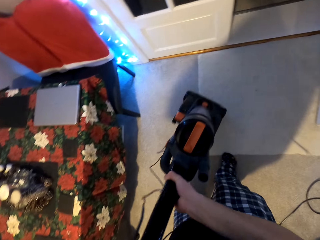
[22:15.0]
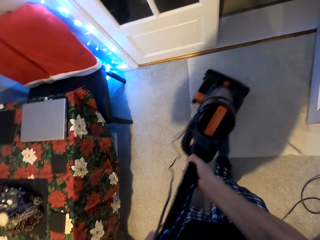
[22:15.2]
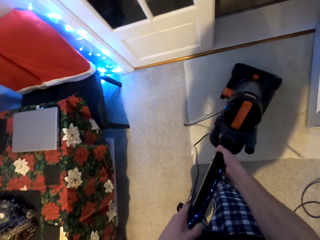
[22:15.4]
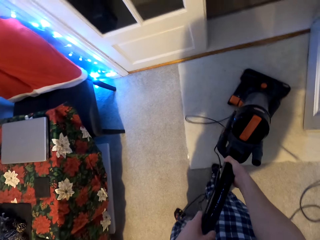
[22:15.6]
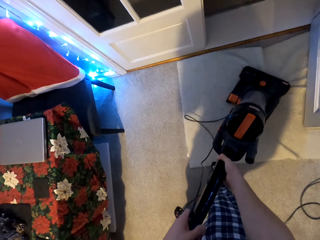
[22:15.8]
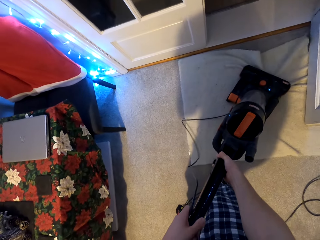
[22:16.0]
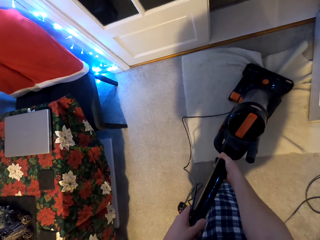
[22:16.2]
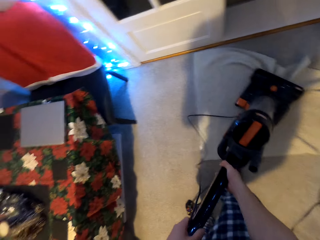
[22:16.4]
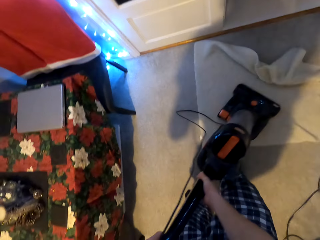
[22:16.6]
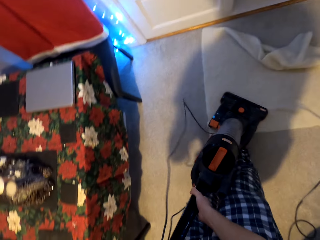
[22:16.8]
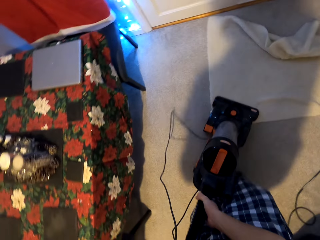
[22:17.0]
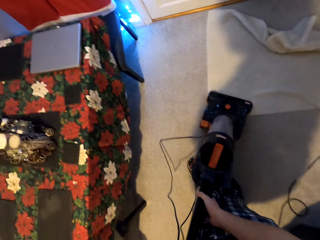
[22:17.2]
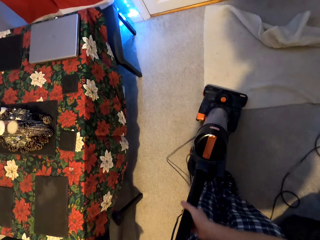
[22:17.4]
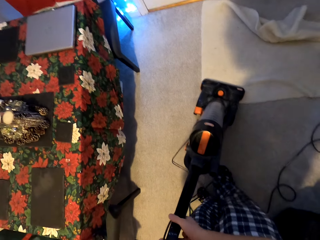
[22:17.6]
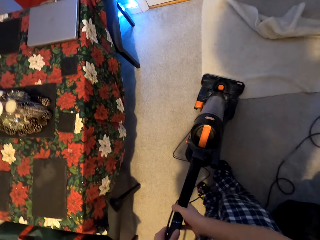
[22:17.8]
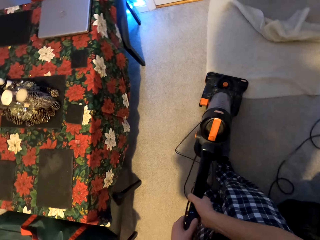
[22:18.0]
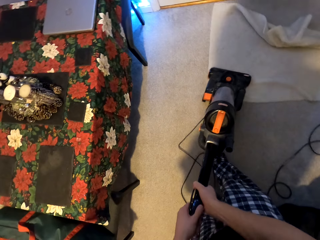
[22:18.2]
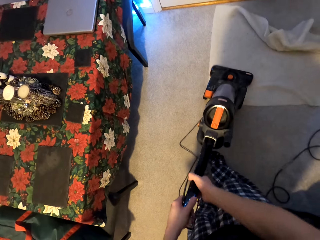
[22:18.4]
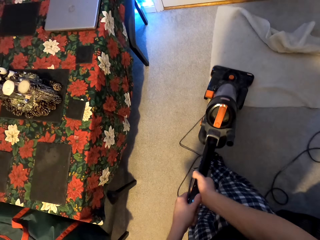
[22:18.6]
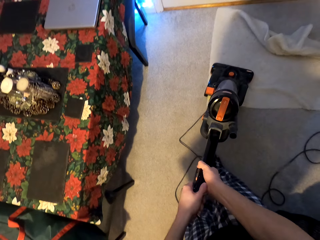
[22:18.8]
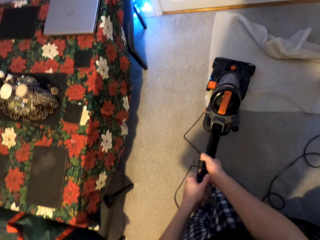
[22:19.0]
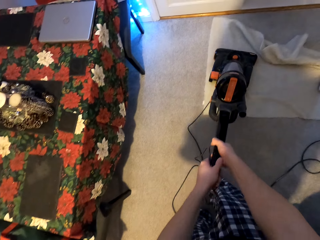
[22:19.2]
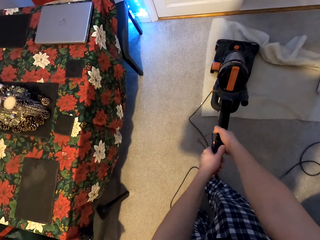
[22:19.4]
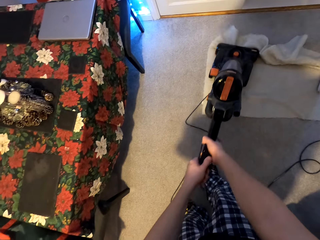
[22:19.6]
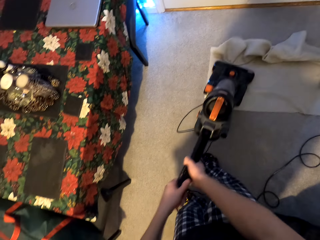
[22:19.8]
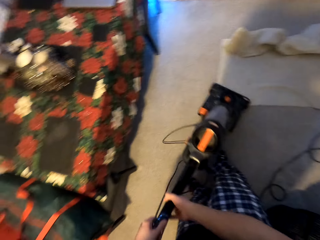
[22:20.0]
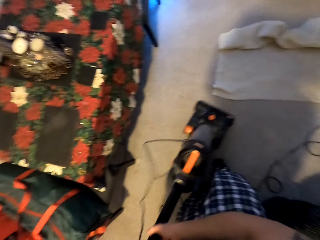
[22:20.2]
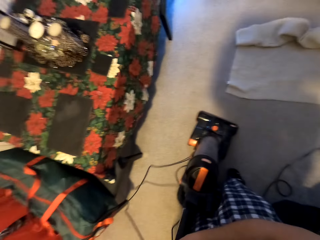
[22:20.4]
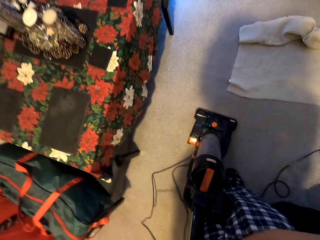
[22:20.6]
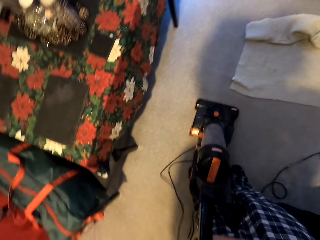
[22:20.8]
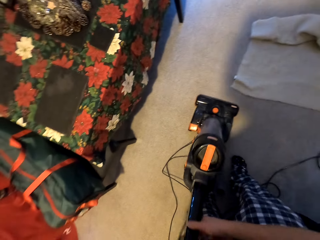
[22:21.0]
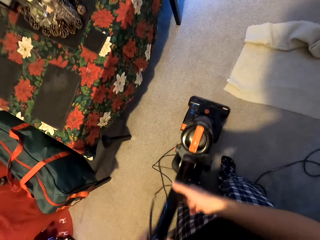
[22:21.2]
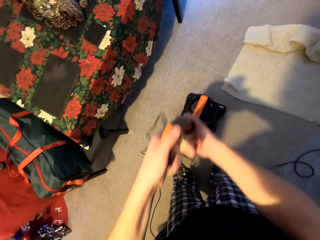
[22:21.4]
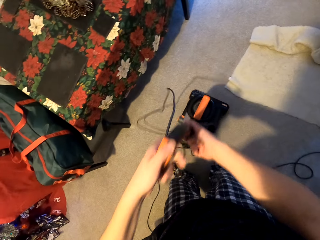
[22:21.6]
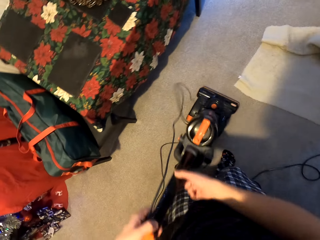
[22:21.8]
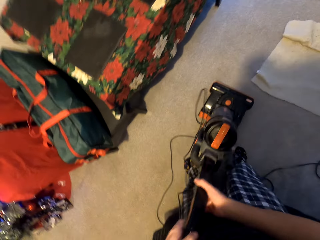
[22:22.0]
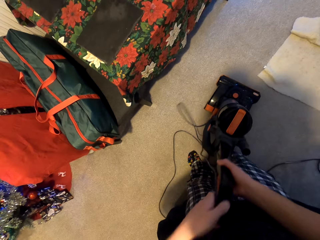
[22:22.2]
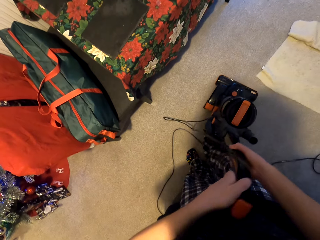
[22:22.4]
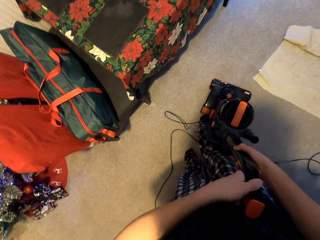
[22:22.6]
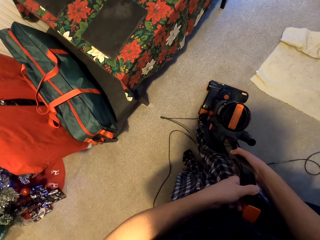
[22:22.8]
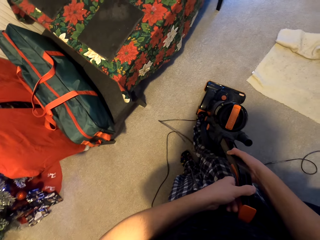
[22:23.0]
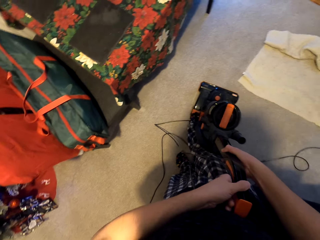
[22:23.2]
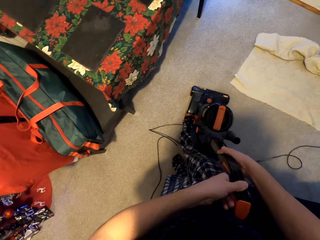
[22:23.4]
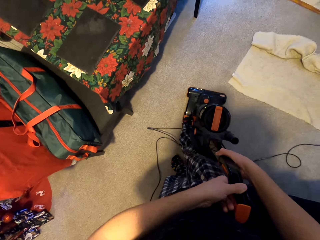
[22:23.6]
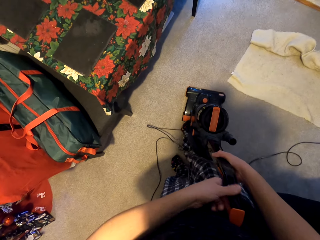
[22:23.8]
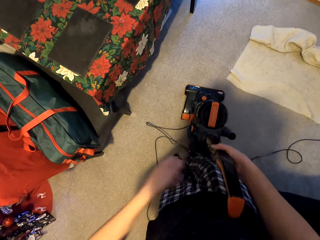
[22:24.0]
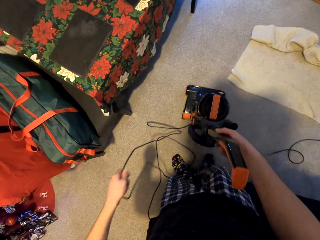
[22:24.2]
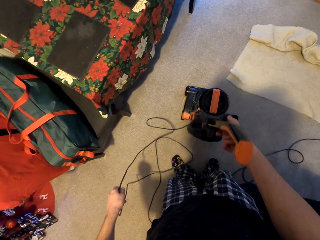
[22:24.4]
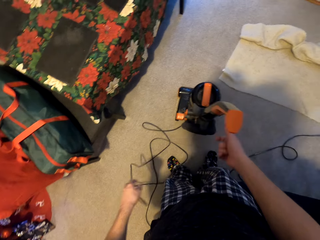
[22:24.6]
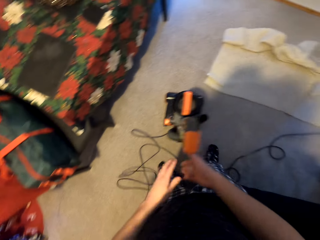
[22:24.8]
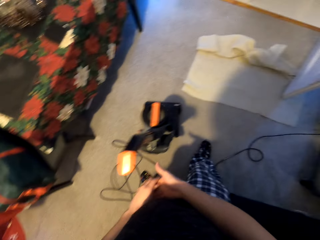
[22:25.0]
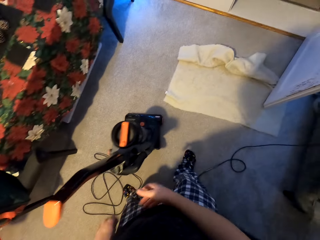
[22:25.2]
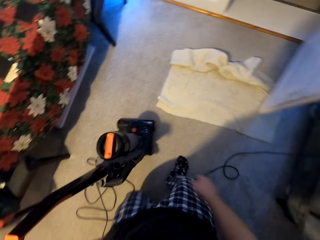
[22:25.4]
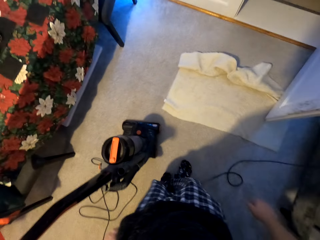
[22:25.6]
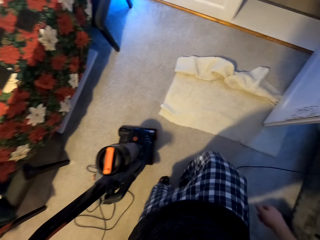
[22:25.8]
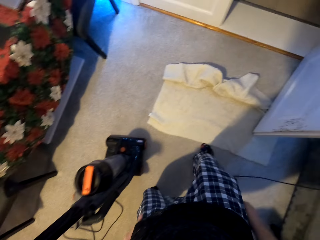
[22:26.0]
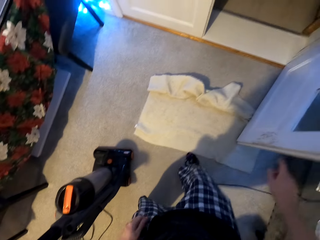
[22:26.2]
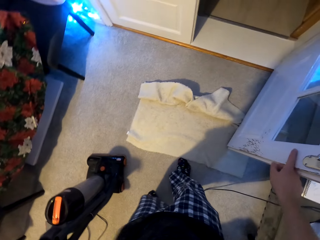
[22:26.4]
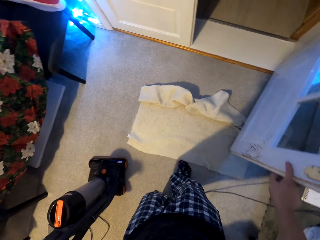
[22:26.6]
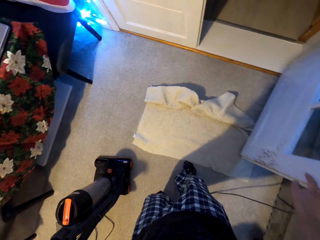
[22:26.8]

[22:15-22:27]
The camera wearer carries the vacuum cleaner. They put the vacuum cleaner on the carpet. They move the vacuum cleaner downwards. They move the vacuum cleaner upwards. They move the vacuum cleaner downwards. They hold the vacuum cleaner upright. They slant the vacuum cleaner. They hold the vacuum cleaner upright. They hold the wire. They leave the vacuum cleaner.

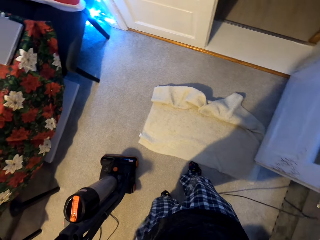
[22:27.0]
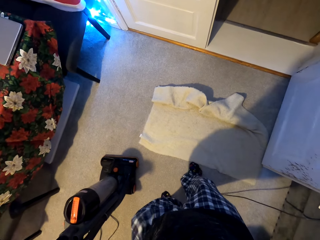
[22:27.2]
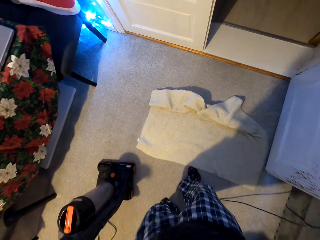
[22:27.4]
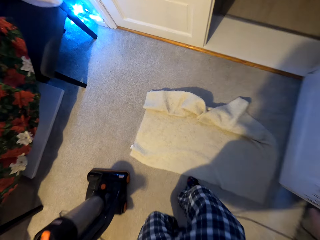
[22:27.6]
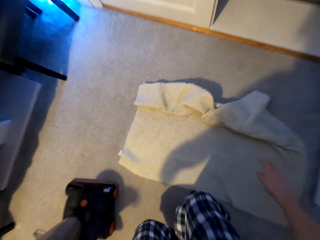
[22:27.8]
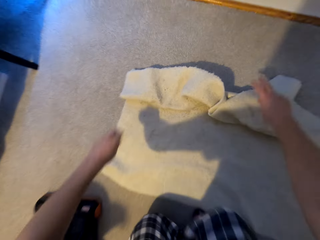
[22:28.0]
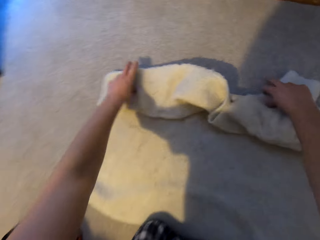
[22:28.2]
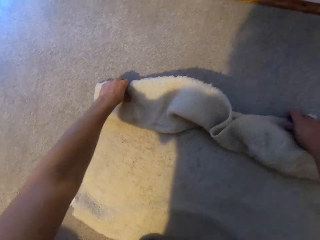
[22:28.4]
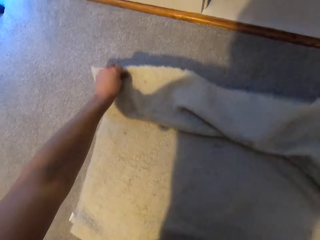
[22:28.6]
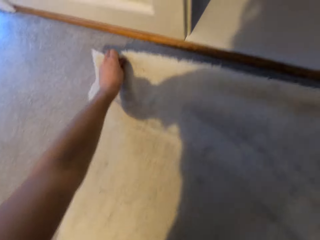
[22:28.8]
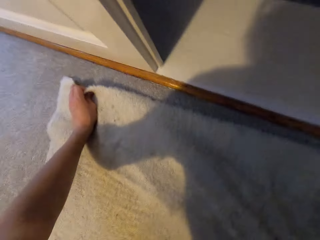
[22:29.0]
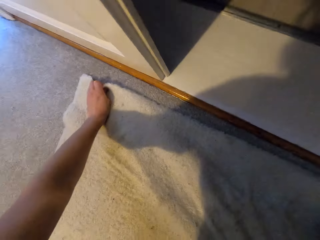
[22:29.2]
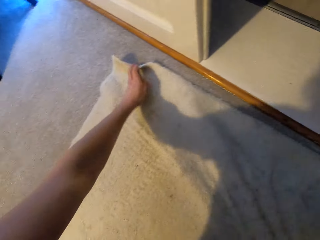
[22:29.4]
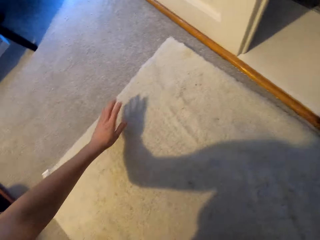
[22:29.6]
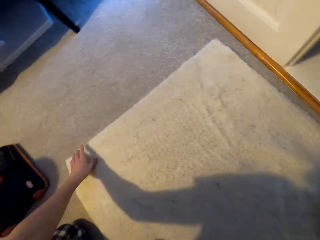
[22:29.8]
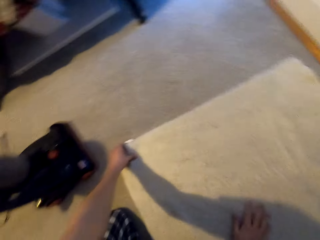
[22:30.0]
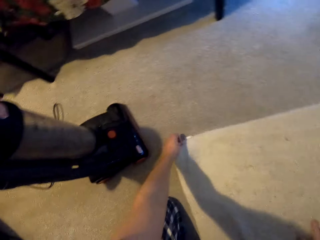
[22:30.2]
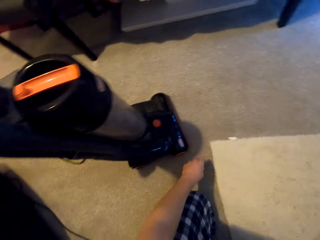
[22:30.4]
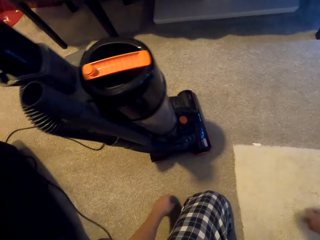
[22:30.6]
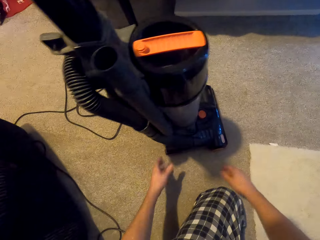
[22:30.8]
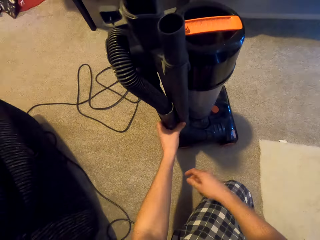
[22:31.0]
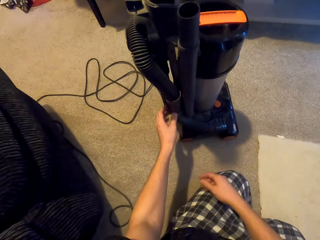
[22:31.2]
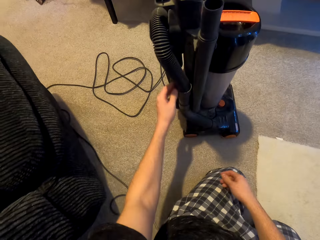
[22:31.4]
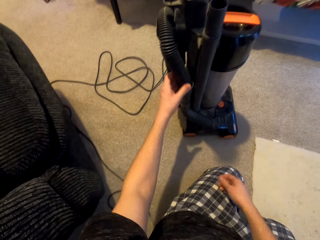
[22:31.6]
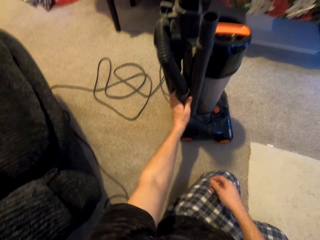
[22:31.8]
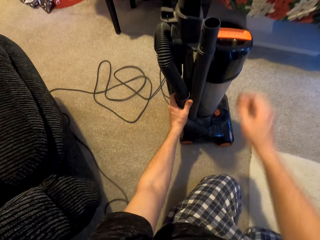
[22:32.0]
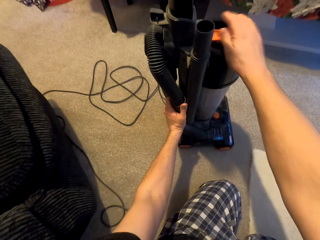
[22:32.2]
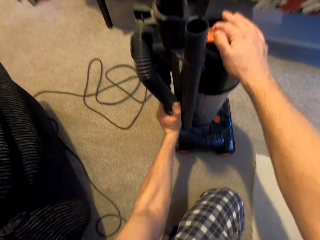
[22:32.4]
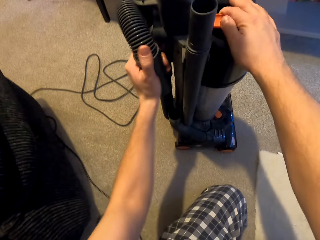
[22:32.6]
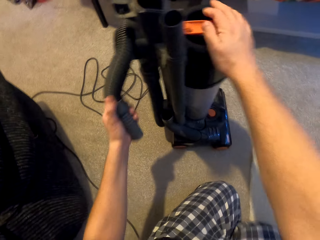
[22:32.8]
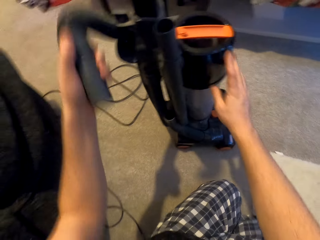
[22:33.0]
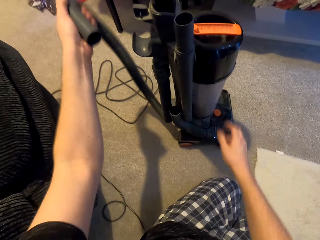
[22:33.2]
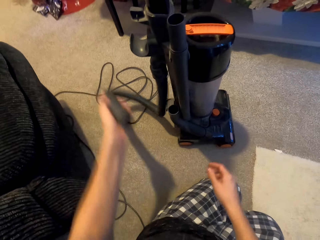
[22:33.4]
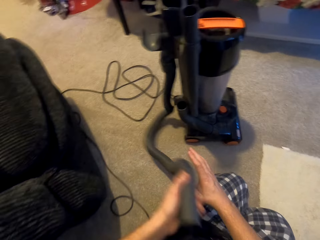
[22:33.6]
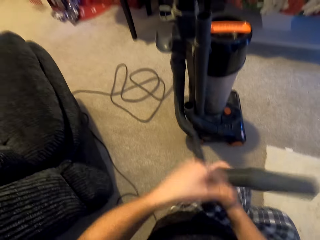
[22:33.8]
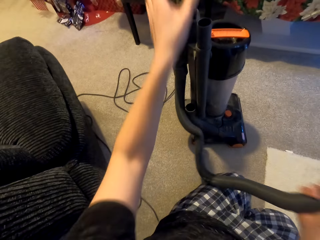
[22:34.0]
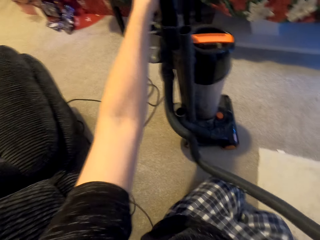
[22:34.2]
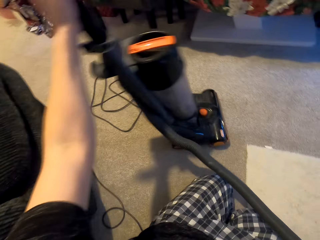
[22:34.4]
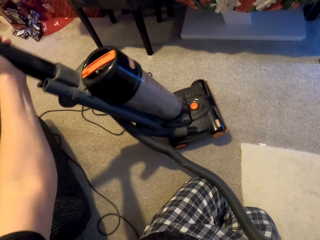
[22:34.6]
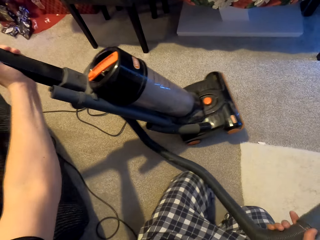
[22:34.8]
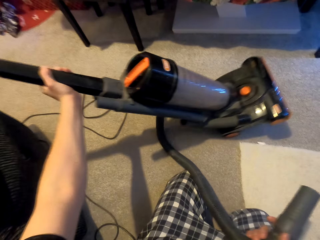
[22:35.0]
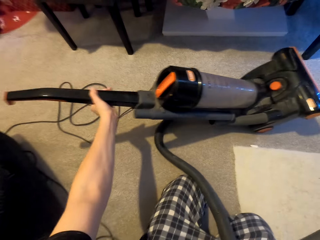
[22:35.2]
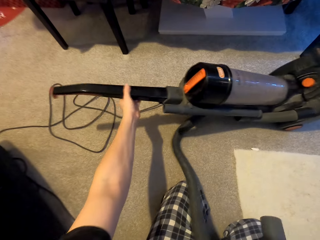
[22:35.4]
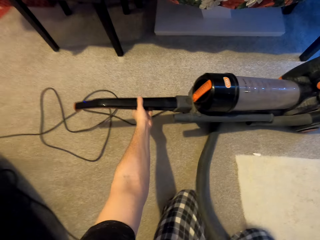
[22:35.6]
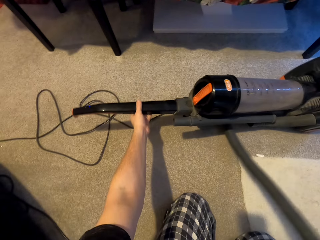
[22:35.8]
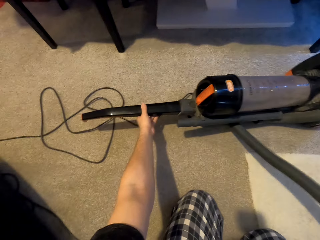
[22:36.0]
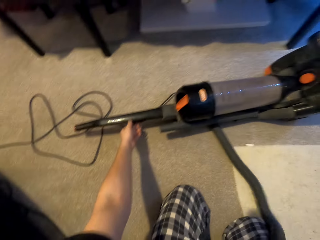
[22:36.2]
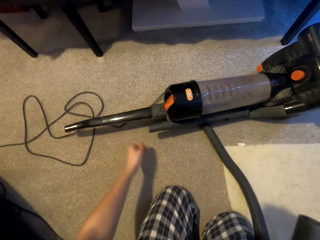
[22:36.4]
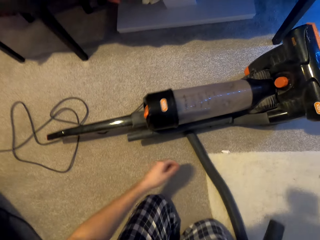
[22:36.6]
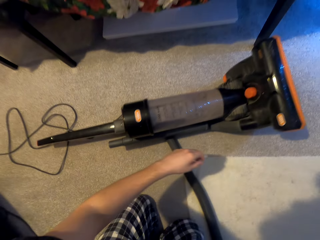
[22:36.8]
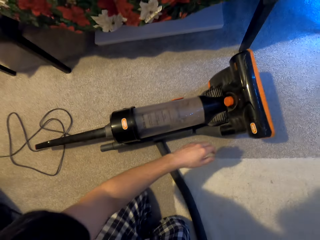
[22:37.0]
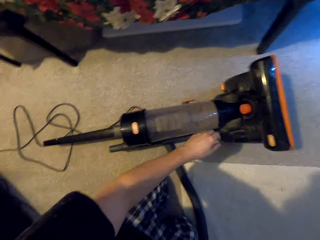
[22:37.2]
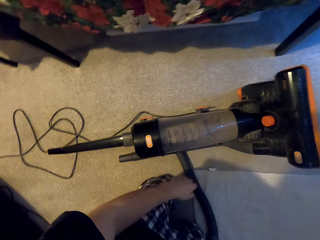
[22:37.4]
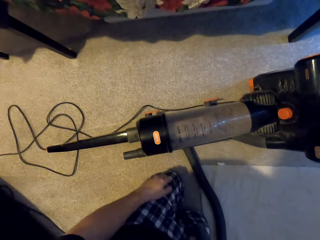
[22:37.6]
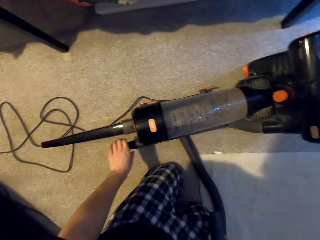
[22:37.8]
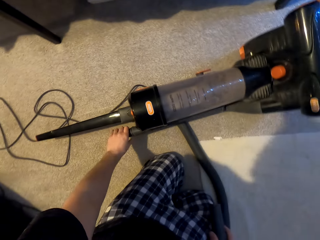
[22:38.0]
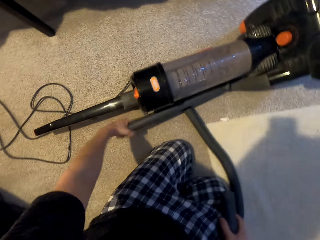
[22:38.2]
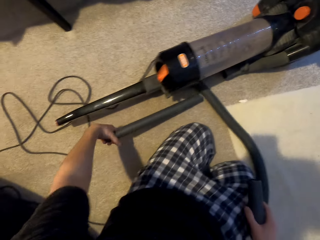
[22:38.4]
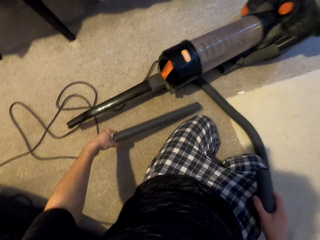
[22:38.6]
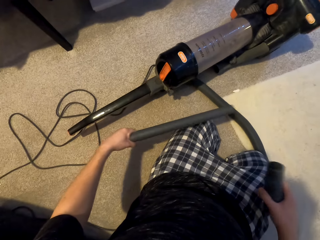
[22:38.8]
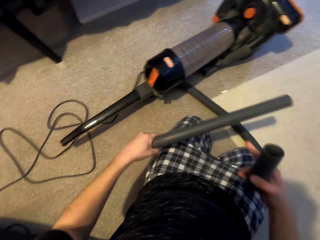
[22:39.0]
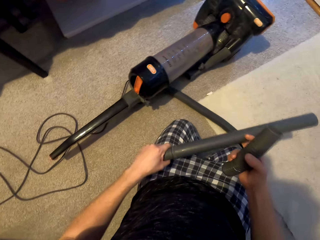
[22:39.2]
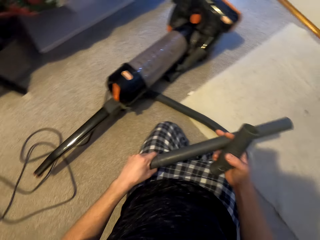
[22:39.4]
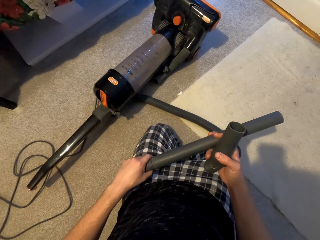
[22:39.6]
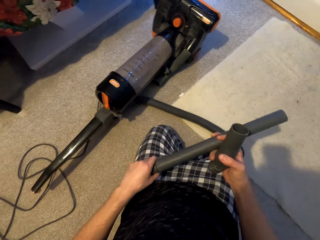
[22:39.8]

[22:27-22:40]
The camera wearer pulls the door. They hold the door mat. They unfold the door mat. They hold the hose holder. They pull the hose holder. They put the hose holder on the right hand. They slant the vacuum cleaner. They lay the vacuum cleaner on the carpet. They put the hose holder on the door mat. They pull a suction inlet.
